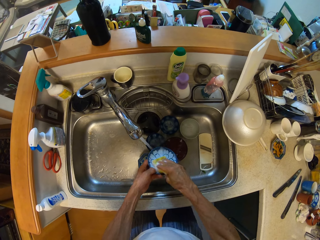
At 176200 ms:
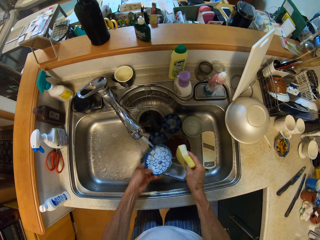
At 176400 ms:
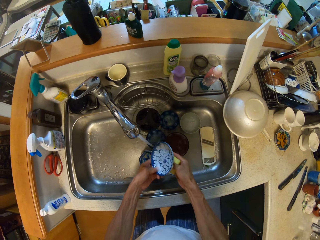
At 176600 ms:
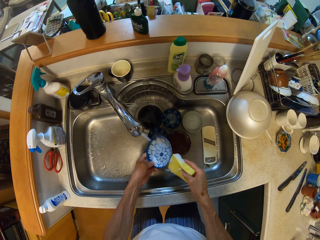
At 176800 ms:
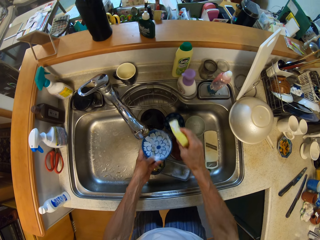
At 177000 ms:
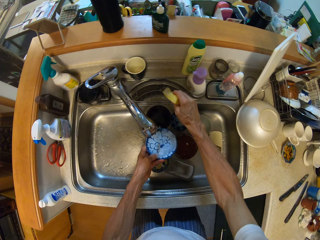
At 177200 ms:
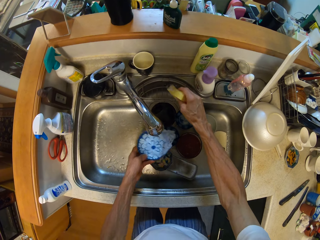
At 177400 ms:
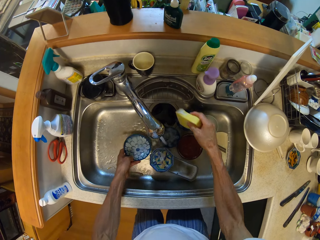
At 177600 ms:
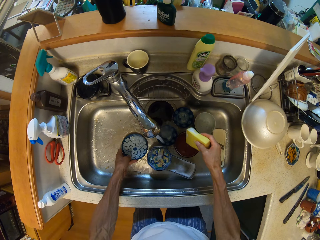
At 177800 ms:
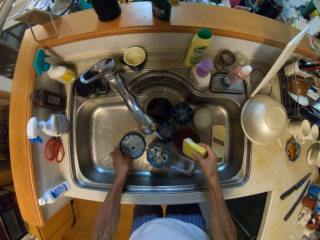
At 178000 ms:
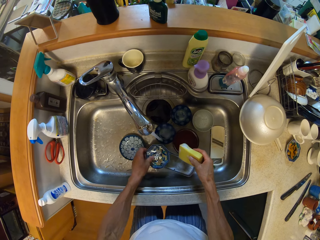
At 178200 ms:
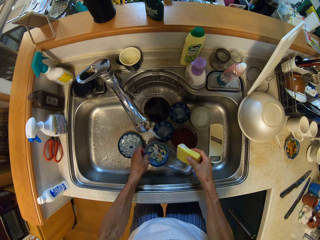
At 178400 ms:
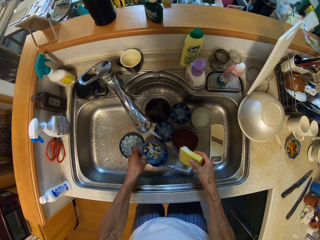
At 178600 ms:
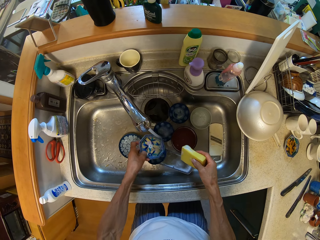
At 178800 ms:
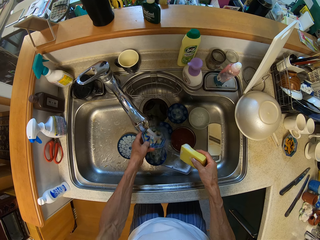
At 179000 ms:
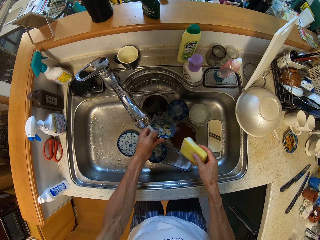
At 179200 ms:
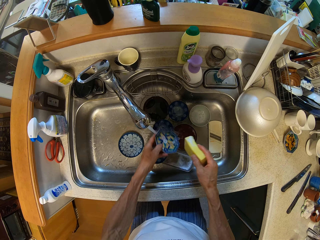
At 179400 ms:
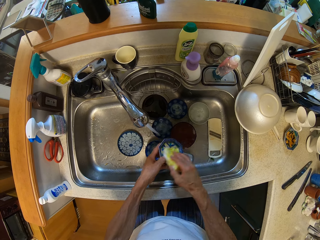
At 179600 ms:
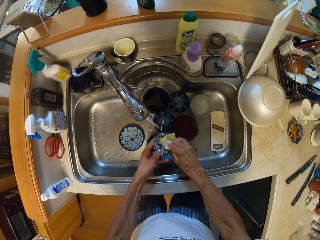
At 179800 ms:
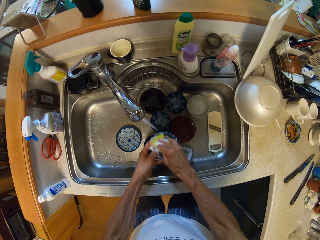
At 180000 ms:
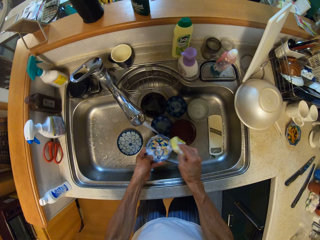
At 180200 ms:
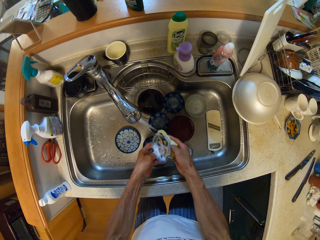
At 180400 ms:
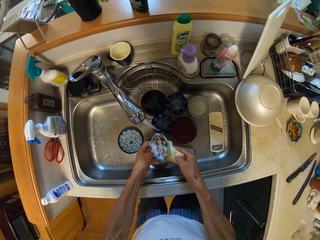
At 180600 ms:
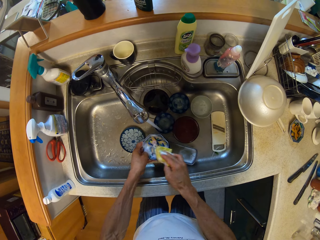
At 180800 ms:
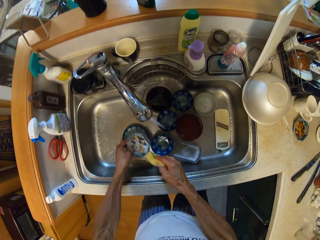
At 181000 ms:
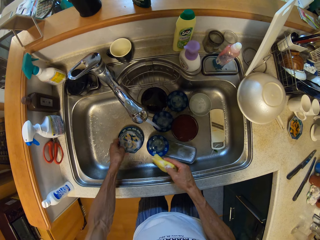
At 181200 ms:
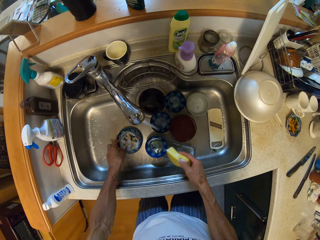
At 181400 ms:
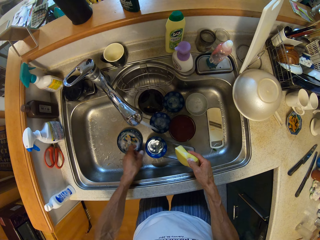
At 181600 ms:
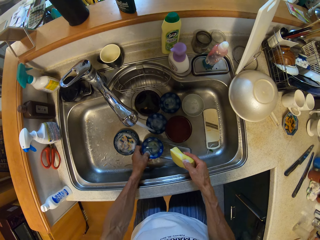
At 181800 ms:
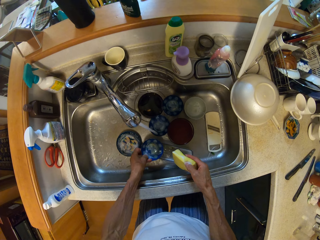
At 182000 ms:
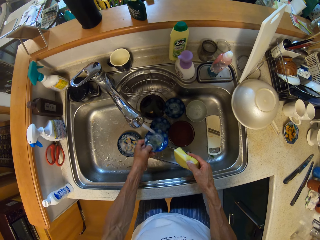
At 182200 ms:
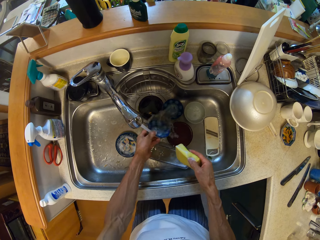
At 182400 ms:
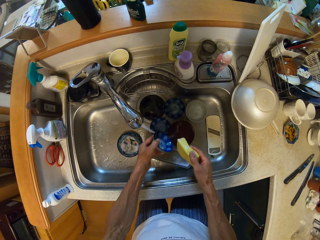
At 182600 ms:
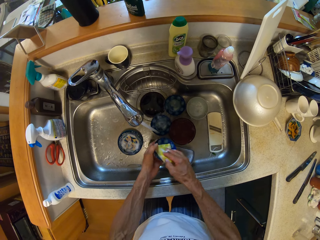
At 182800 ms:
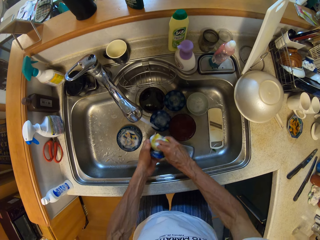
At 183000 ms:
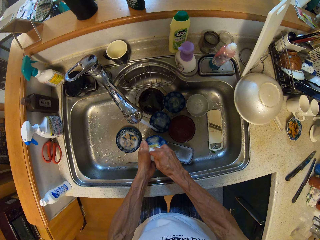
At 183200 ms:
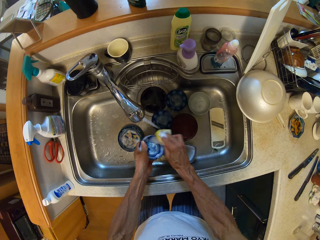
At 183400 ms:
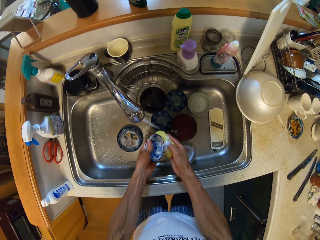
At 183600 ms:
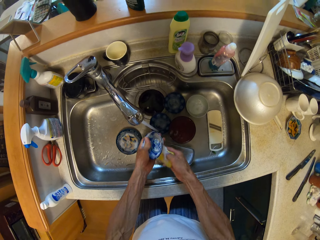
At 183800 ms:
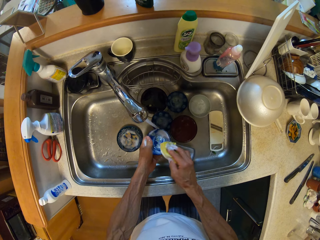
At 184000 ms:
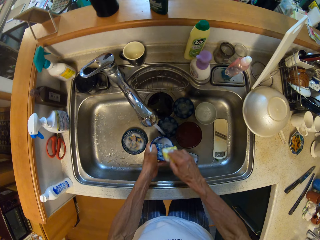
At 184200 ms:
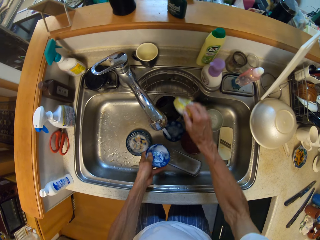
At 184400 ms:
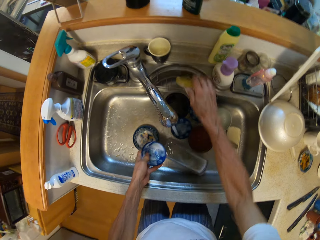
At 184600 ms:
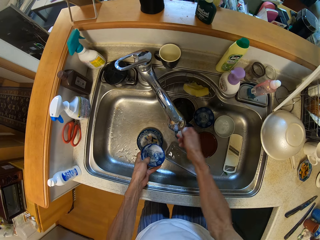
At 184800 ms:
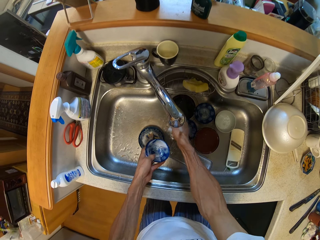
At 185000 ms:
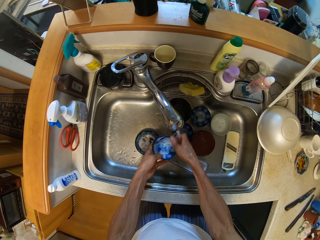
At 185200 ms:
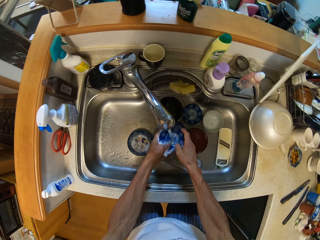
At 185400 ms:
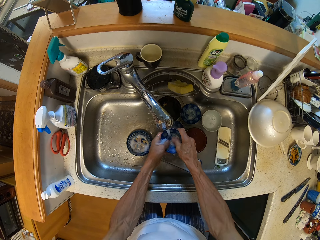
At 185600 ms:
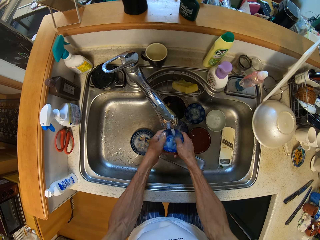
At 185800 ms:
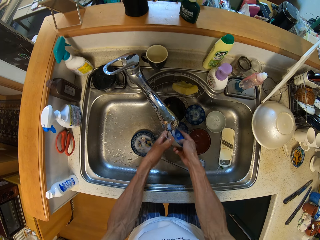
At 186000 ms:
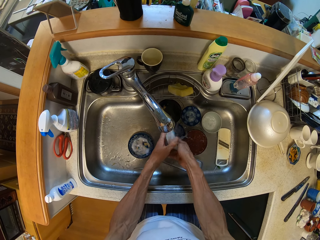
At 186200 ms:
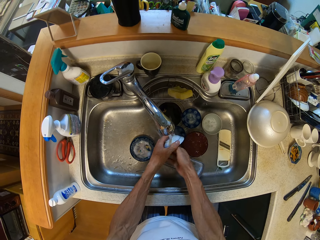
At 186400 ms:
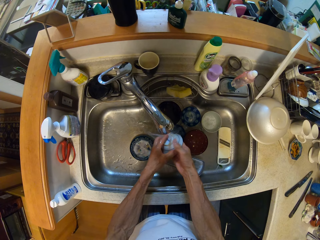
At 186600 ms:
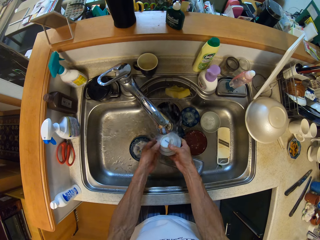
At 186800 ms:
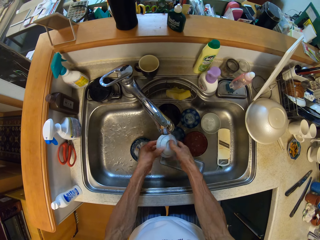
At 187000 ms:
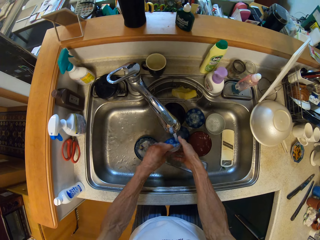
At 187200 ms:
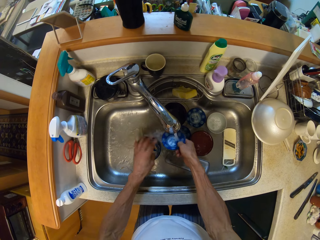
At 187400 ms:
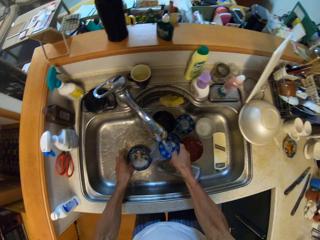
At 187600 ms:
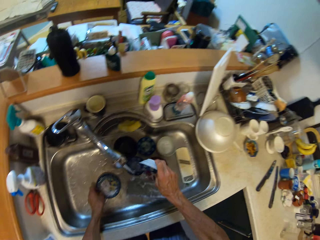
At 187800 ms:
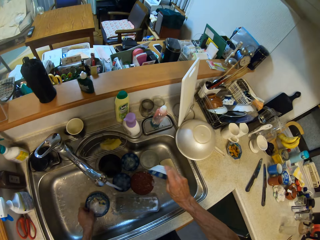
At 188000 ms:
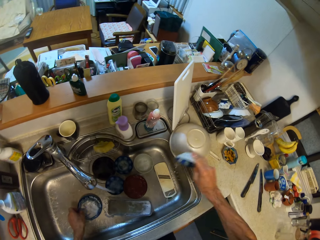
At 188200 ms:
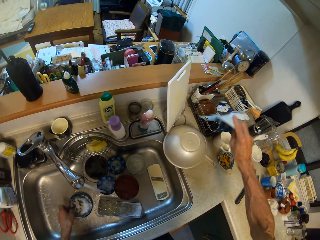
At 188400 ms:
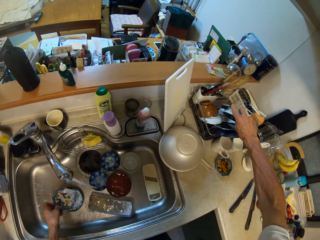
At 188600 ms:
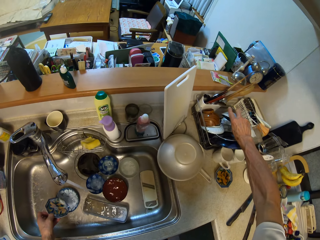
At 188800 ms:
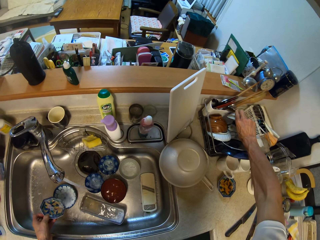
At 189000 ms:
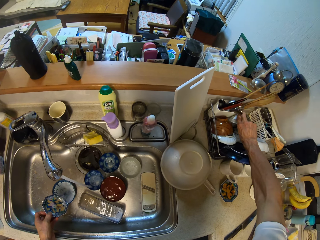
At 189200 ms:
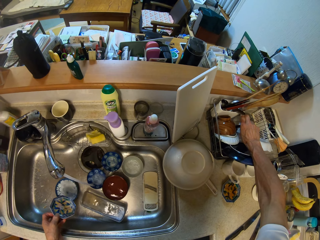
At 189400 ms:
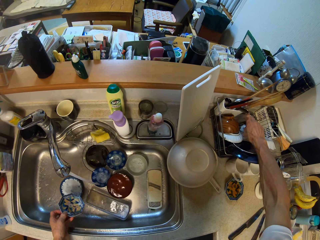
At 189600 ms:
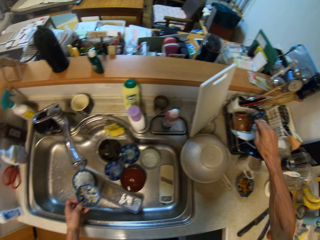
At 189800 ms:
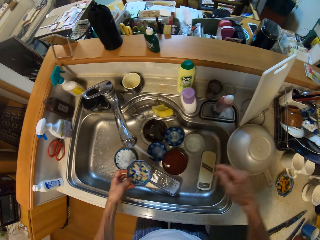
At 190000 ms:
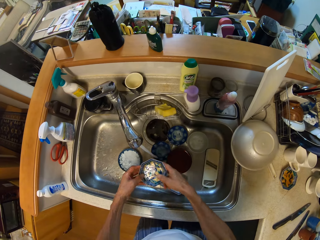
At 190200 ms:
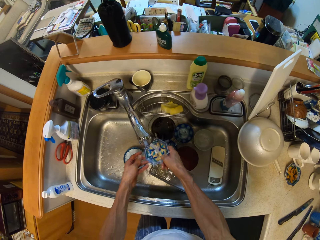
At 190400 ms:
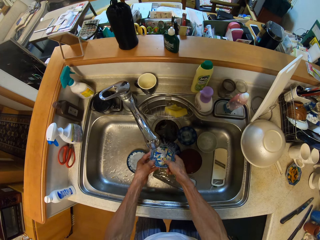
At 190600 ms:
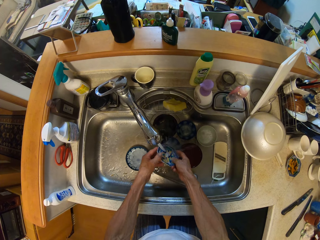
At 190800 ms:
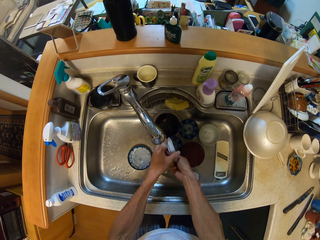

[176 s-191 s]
The camera wearer washes the plate with his right hand. He puts the plate in the sink. He picks up the plate. He washes the plate. He puts the plate in the sink. He picks up the plate. He washes the plate. He drops the washing sponge on the sink with his right hand. He washes the plates. He puts the plates down. He washes the plates.

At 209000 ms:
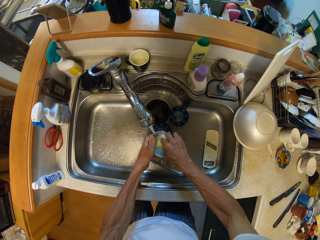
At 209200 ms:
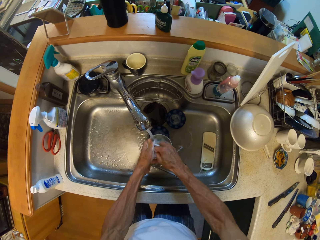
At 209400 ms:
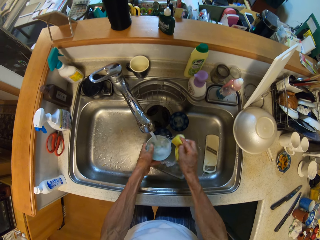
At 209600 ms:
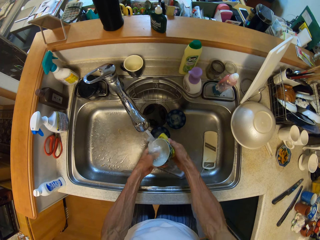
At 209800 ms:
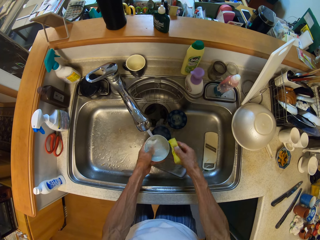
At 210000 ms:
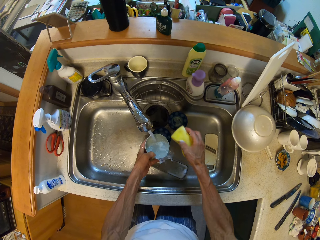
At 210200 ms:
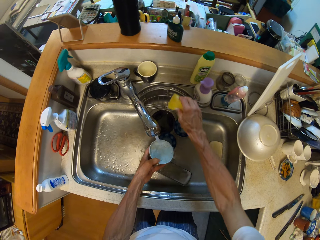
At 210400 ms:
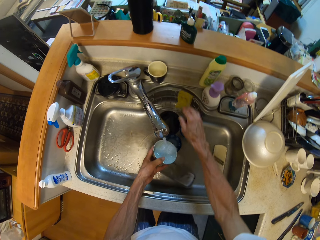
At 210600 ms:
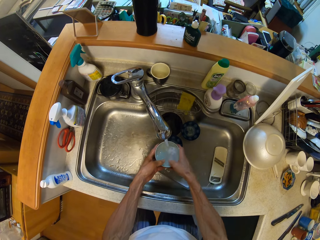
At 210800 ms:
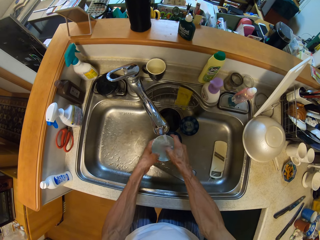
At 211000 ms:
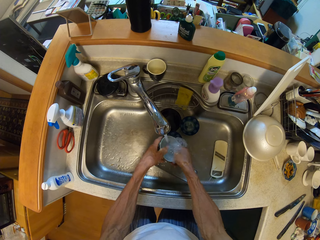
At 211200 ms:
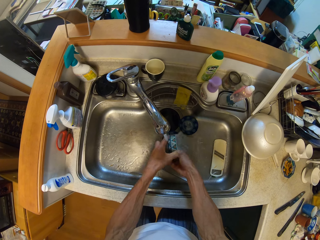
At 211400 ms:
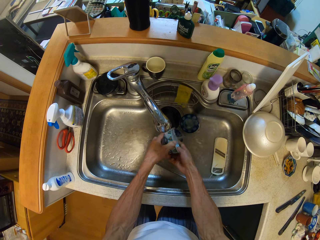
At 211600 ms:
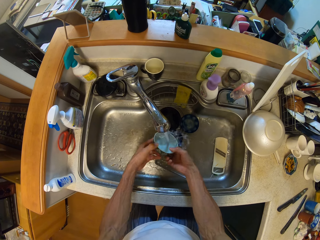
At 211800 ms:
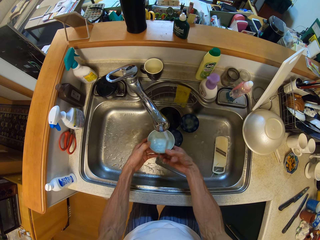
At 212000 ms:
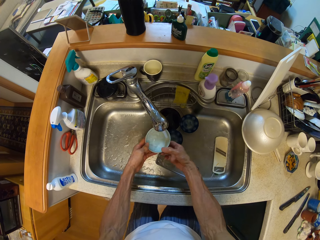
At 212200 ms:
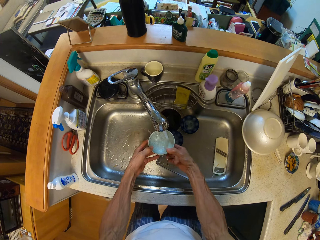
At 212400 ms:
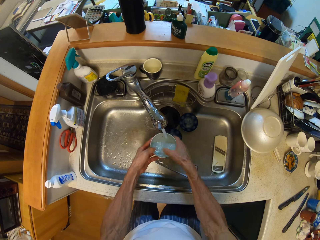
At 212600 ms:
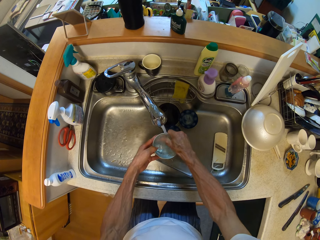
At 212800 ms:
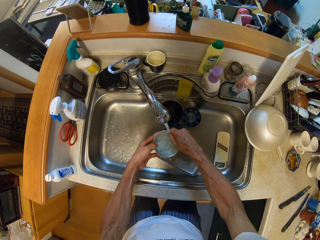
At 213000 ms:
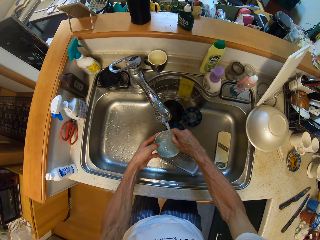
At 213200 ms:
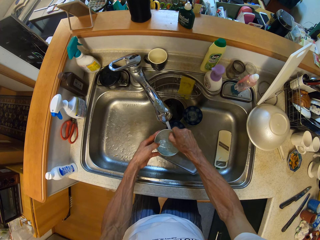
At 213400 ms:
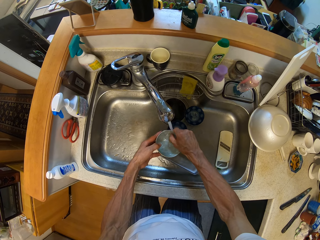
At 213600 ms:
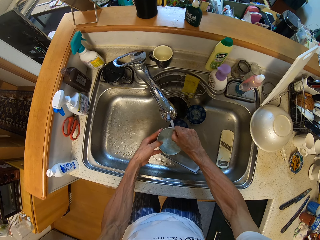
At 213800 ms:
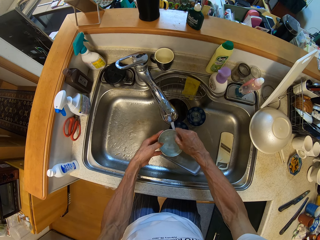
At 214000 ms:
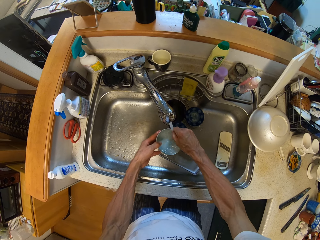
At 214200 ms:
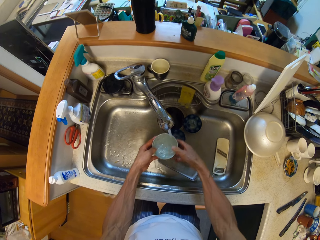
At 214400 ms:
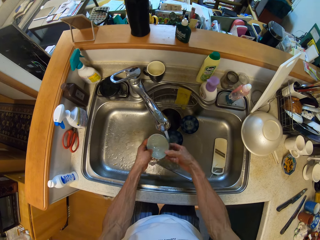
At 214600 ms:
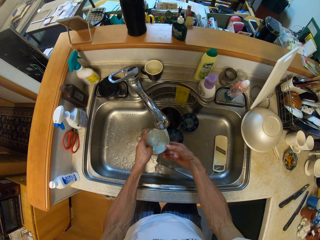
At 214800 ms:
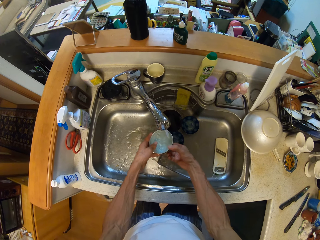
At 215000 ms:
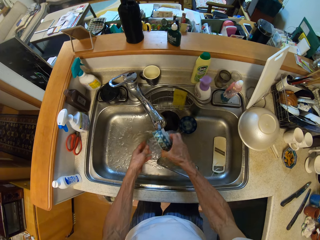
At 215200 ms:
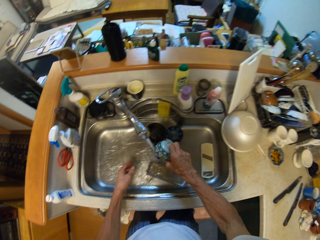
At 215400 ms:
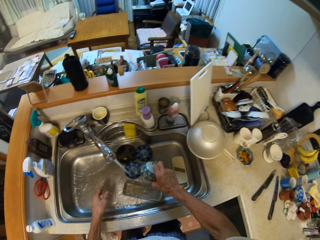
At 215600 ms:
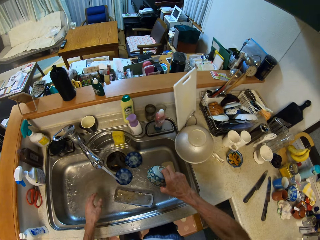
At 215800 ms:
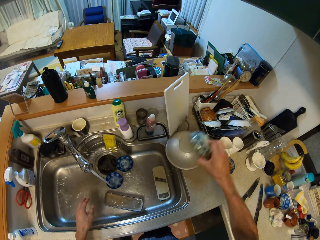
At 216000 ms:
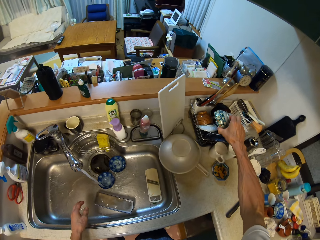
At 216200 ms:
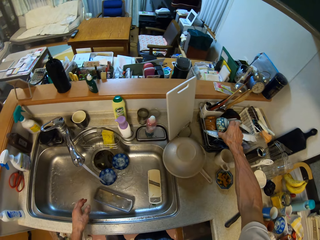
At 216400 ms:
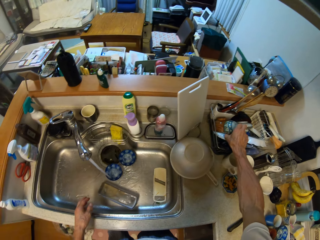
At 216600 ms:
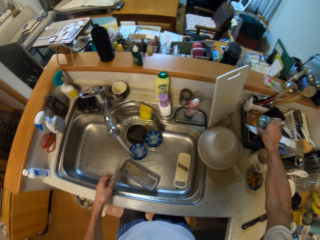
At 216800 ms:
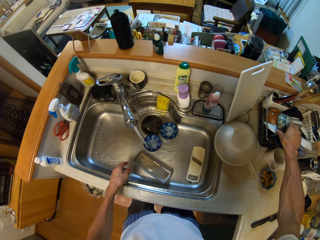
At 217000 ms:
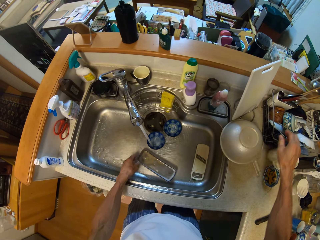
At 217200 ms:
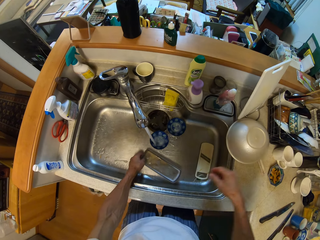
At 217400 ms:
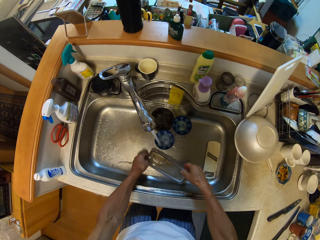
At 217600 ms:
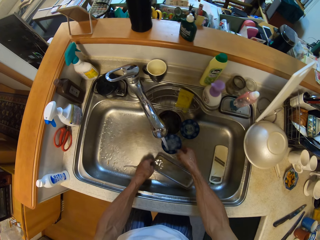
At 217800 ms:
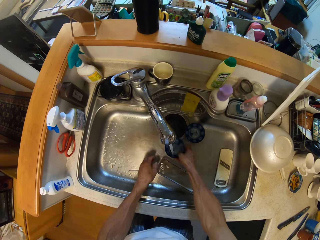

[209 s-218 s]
The camera wearer puts the washing sponge back. They wash the plate. They put the plate down.
